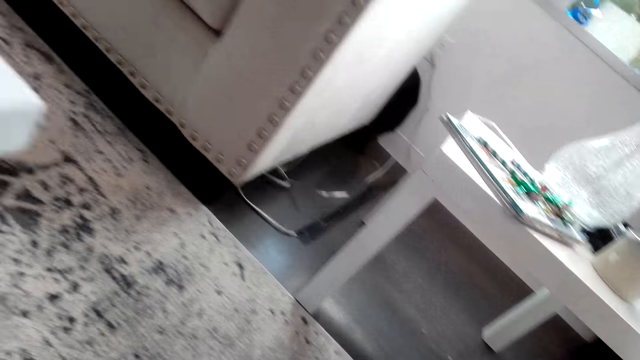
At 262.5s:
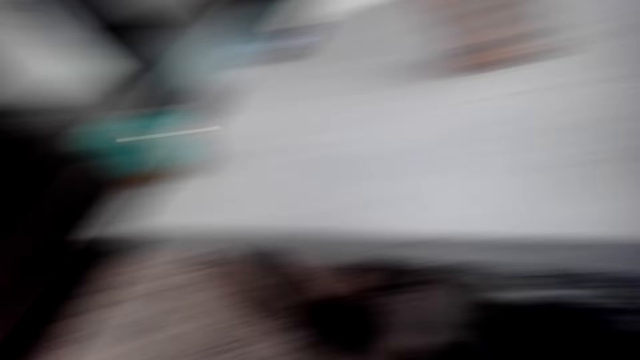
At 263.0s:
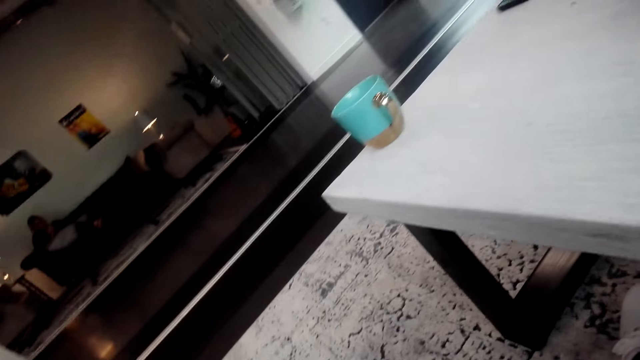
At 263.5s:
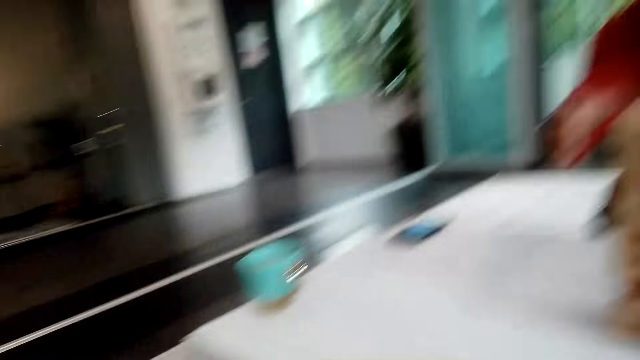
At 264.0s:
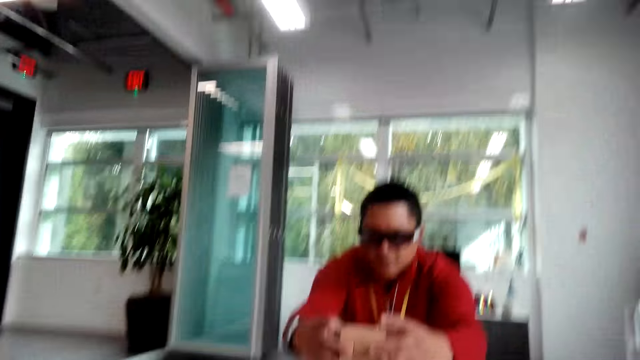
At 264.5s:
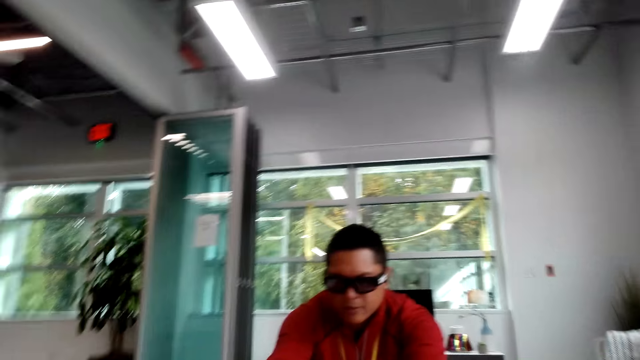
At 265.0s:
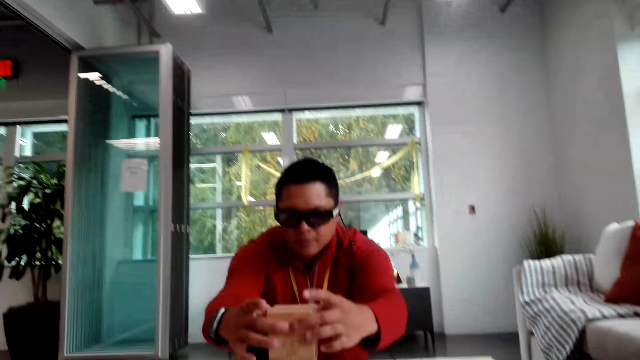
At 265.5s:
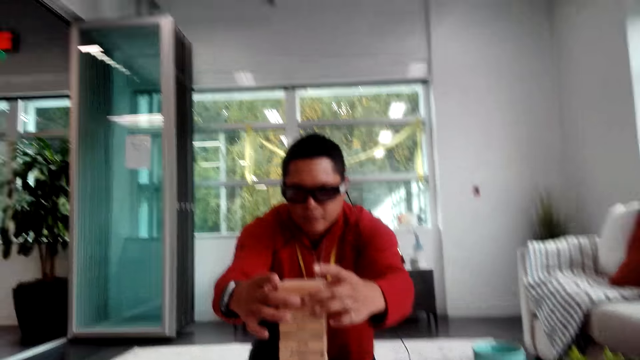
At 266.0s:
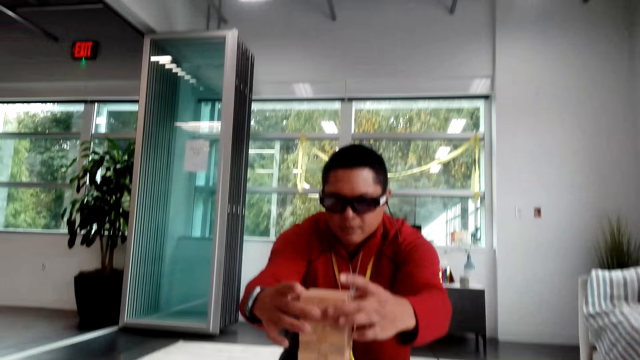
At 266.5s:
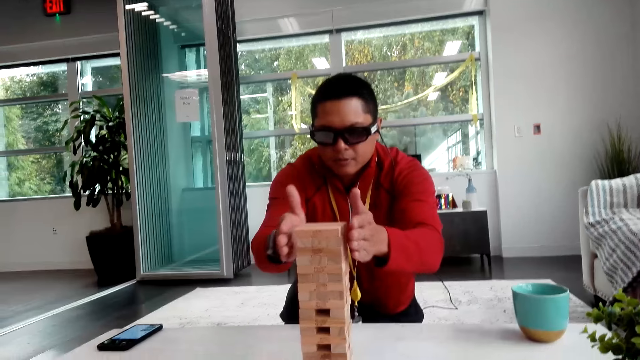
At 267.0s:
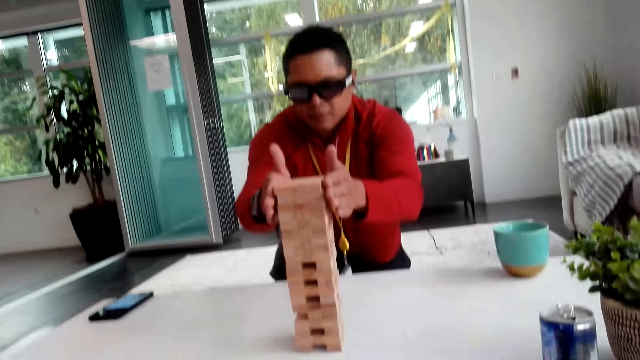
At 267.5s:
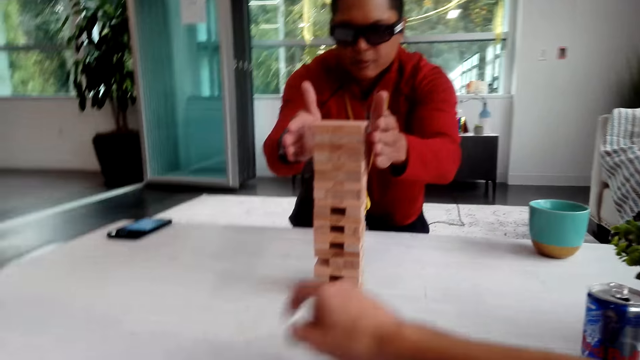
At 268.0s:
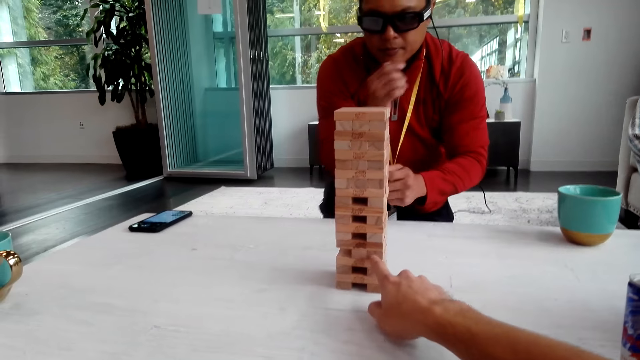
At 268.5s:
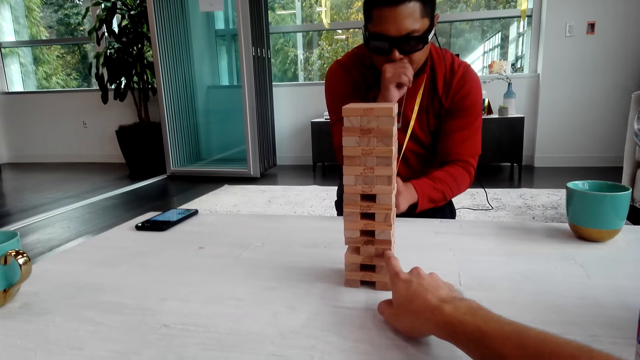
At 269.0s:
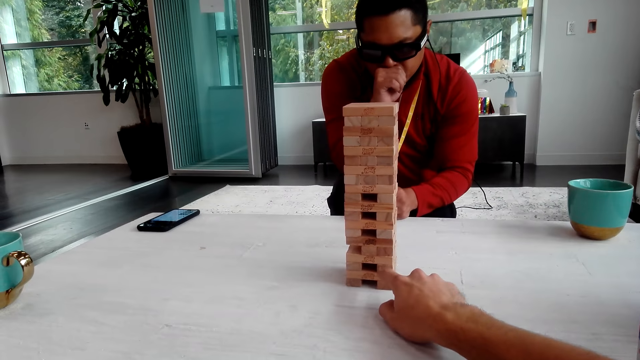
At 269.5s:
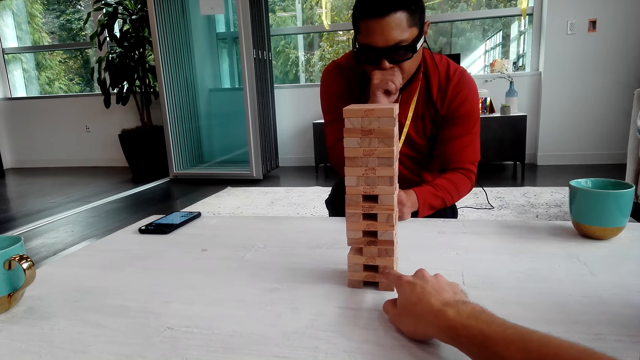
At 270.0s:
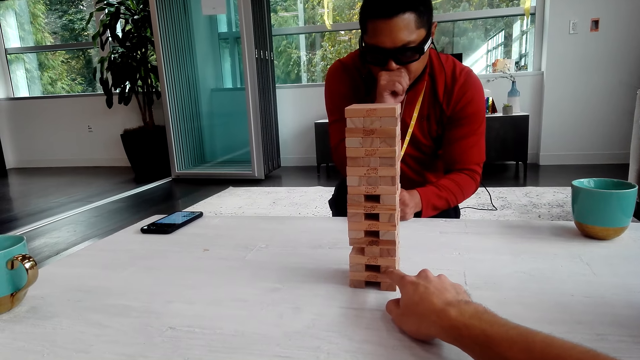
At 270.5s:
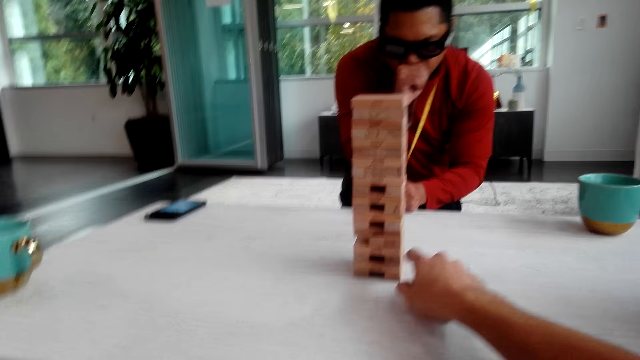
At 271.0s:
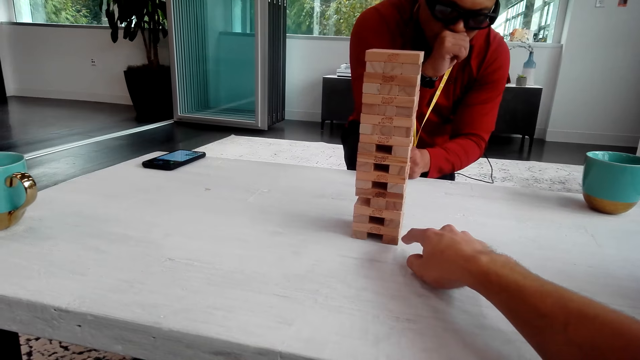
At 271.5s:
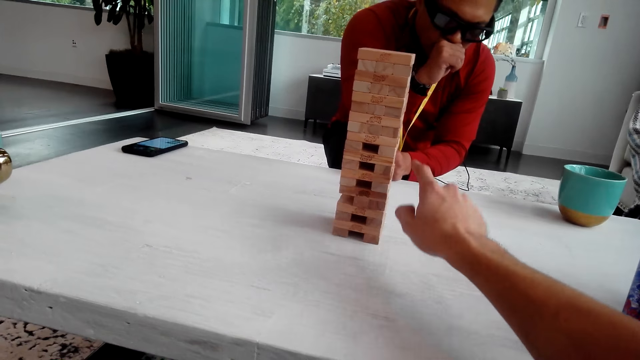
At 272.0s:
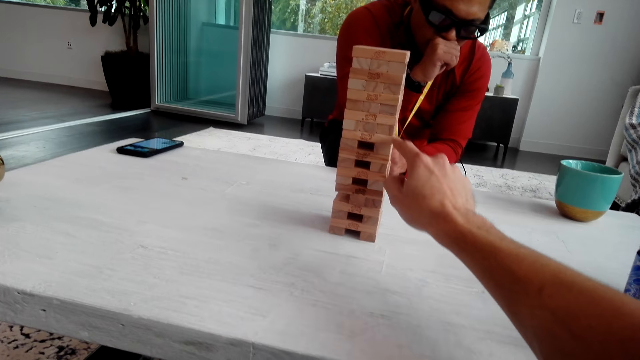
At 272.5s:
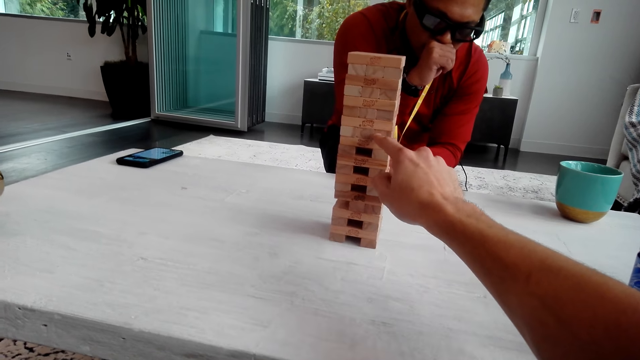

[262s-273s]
The camera wearer looks at the tower. A man holds the tower and aligns the tower. The camera wearer pulls the jenga. They push the wooden block.

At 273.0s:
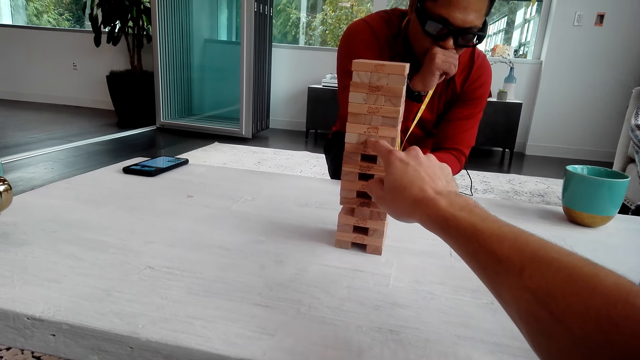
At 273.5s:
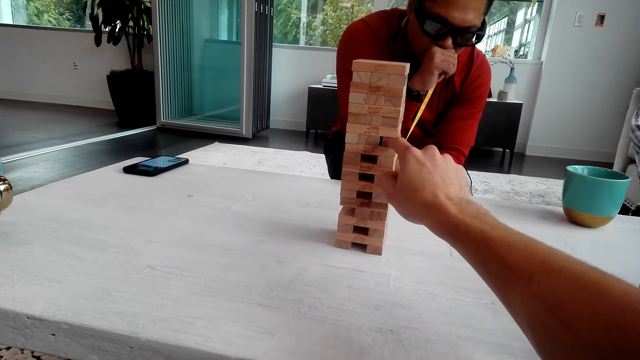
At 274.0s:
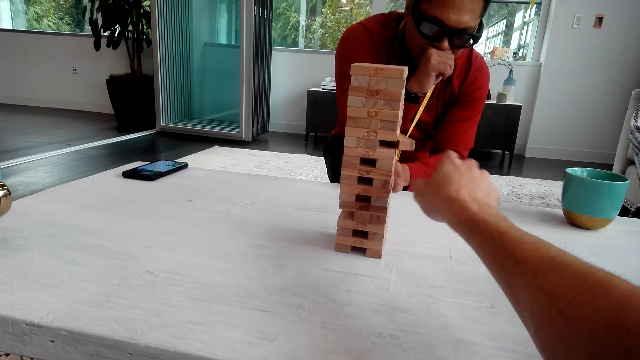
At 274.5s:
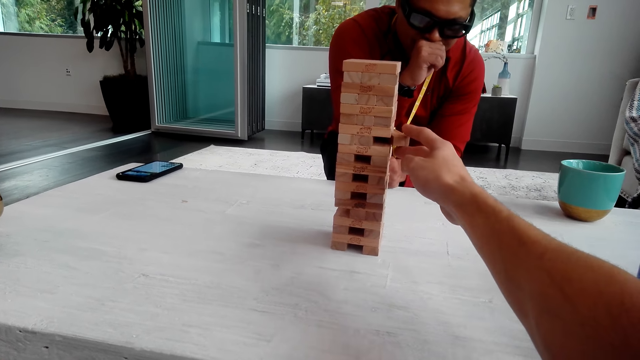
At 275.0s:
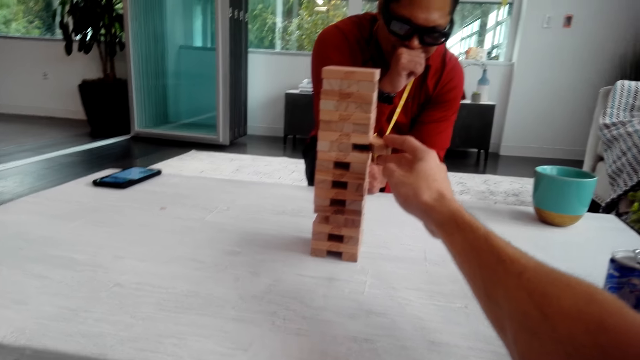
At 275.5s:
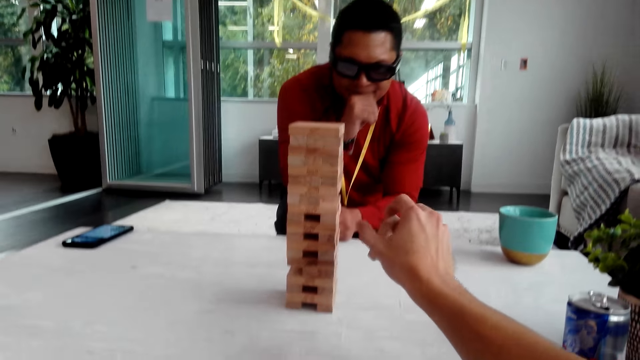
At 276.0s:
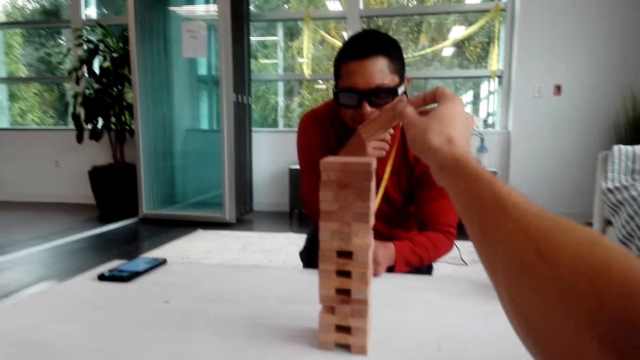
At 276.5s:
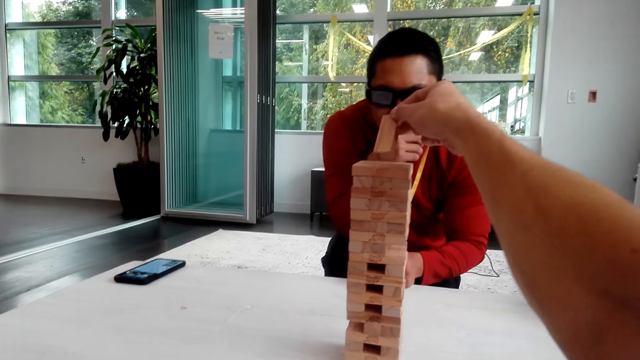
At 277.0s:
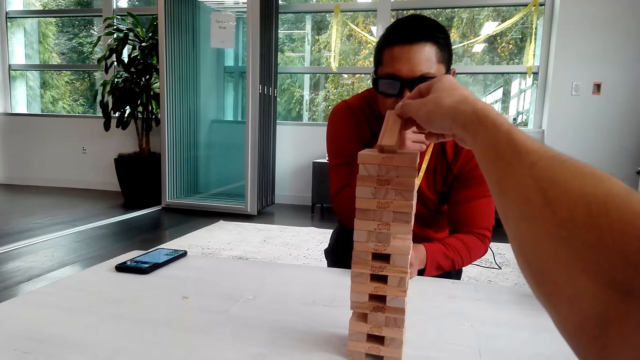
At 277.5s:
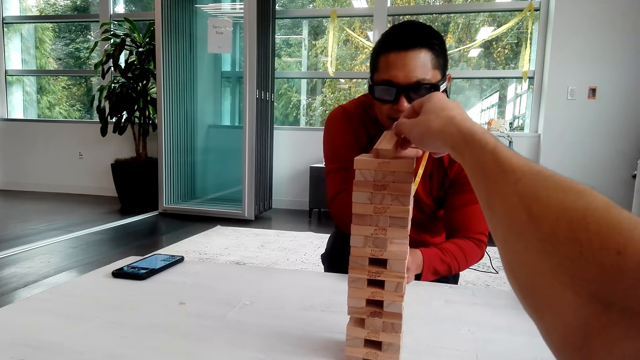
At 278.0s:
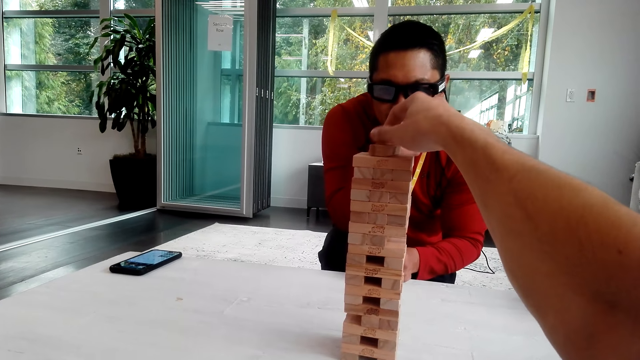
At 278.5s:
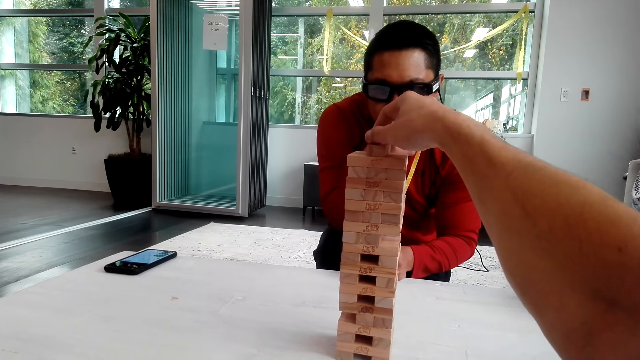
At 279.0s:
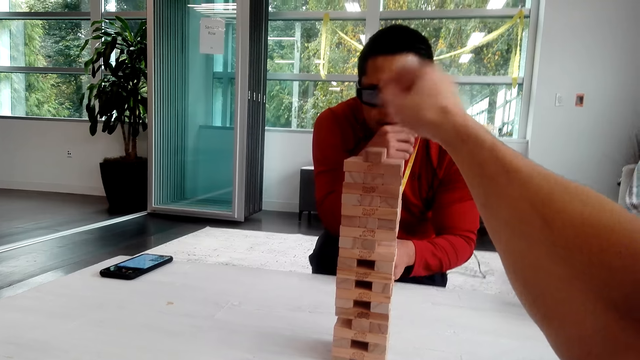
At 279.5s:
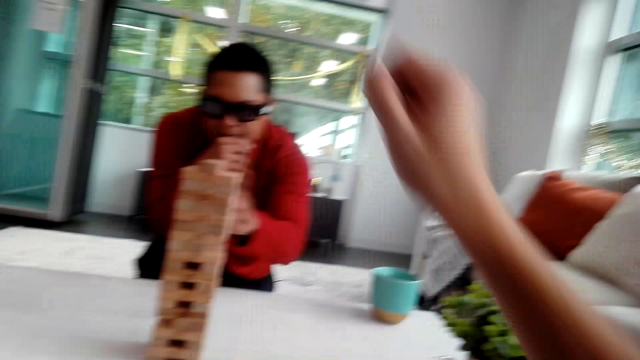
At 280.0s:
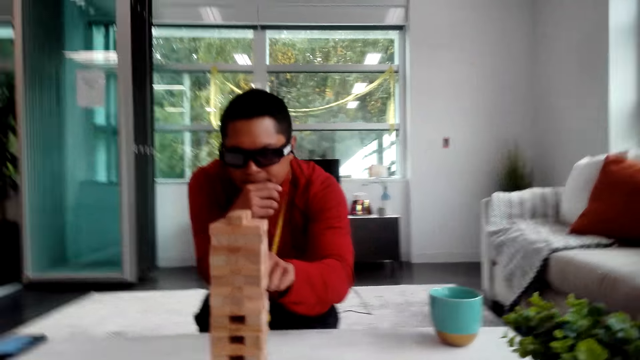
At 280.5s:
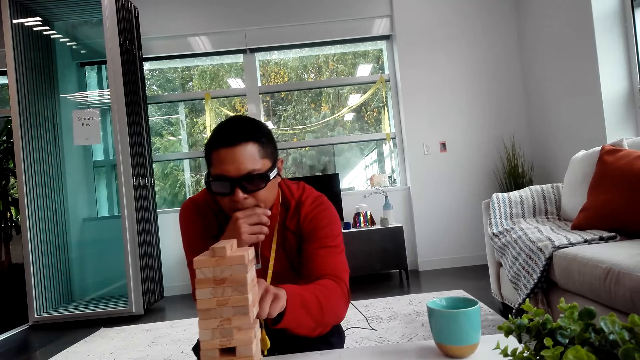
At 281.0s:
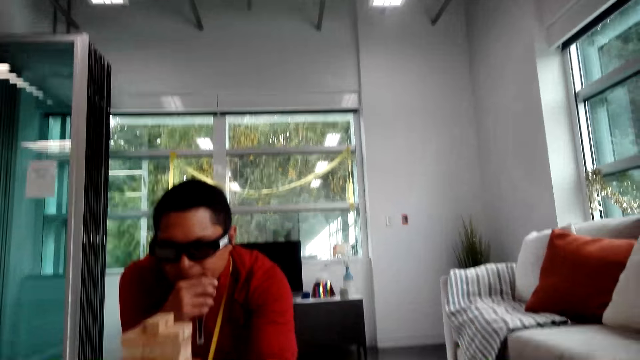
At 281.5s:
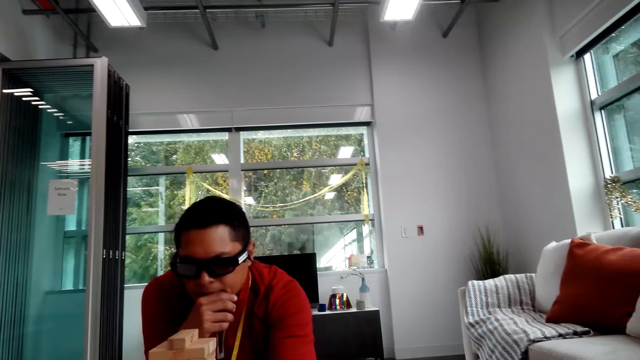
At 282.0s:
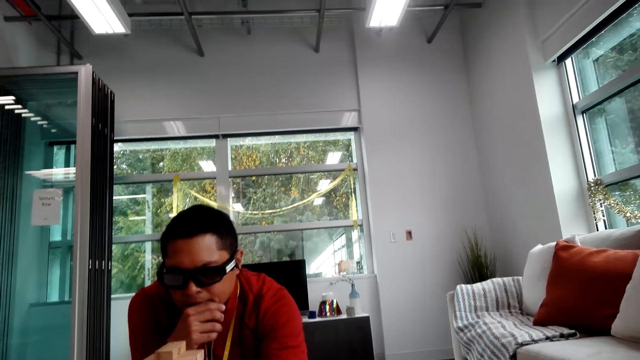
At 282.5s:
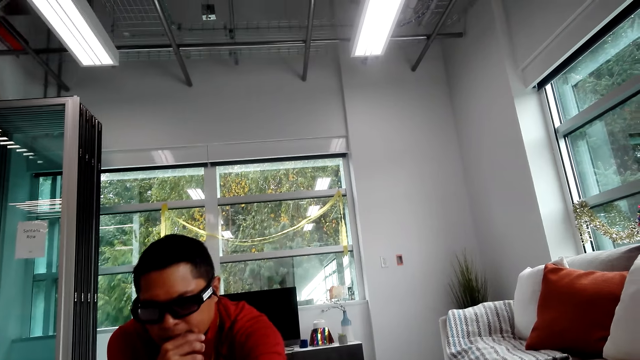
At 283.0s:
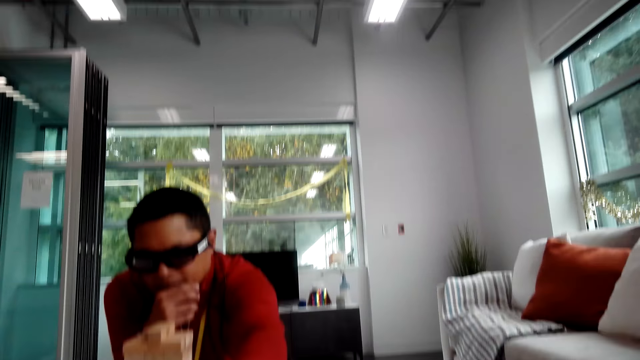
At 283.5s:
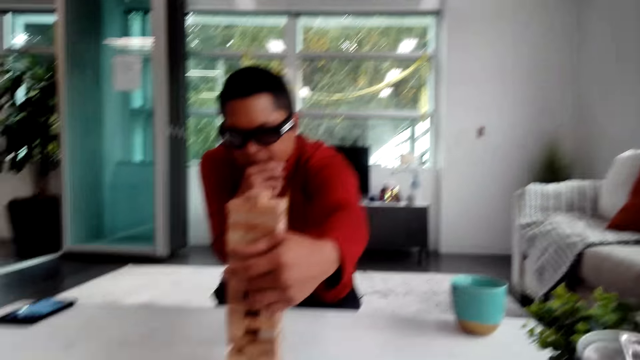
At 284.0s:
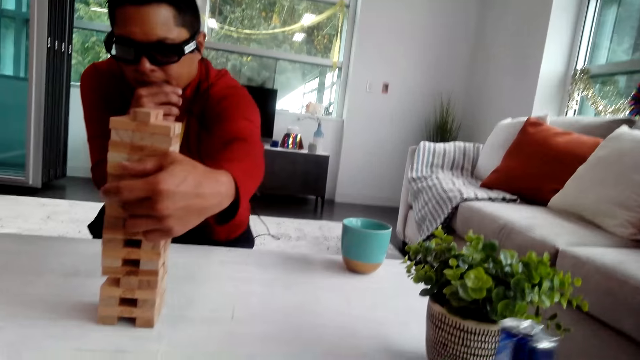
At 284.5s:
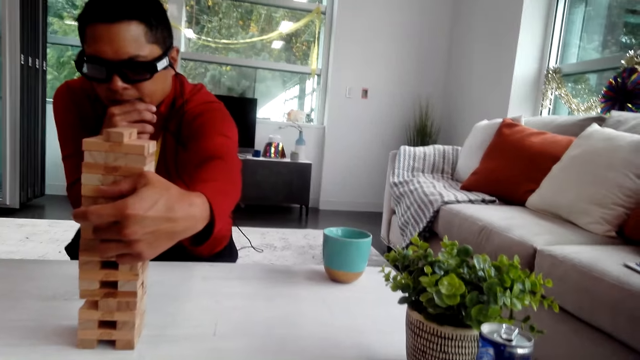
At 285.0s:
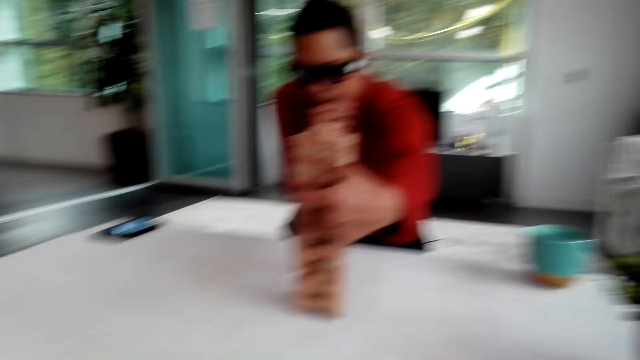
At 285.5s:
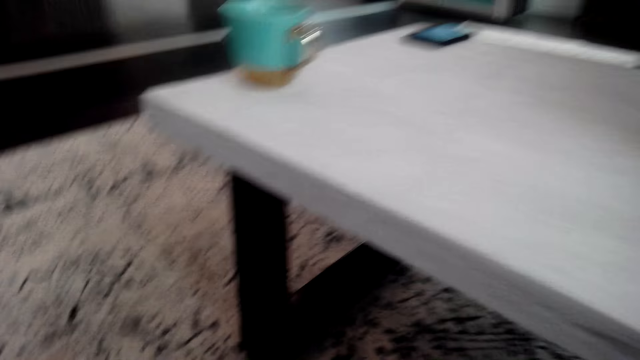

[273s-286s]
The camera wearer pulls the wooden block. They take the jenga. They put the wooden block on top of the tower. A man pulls the wooden block and takes the jenga.
